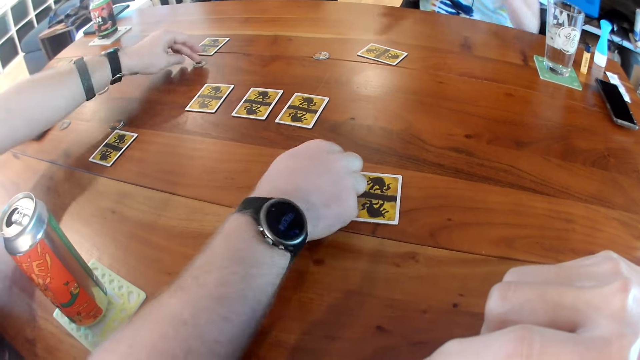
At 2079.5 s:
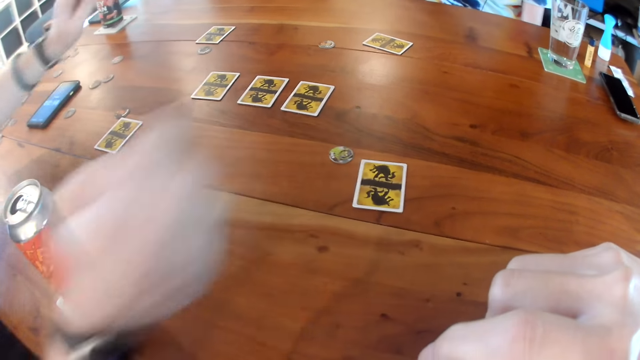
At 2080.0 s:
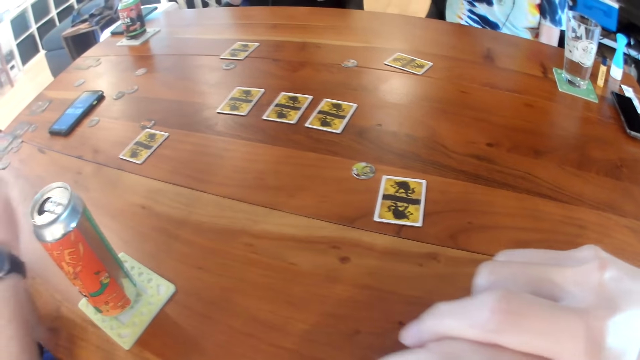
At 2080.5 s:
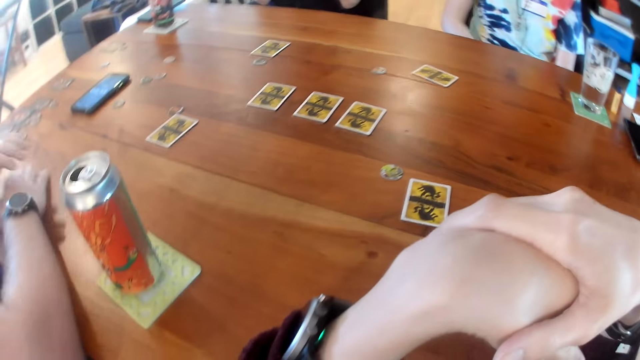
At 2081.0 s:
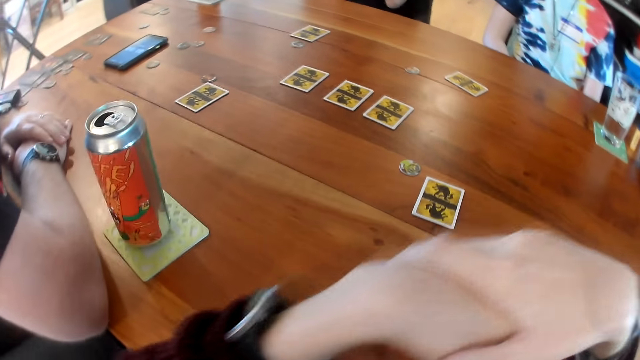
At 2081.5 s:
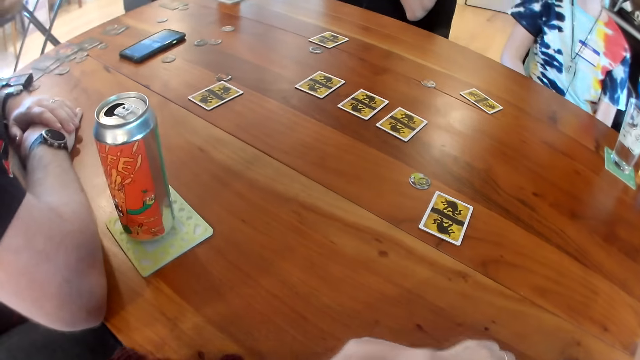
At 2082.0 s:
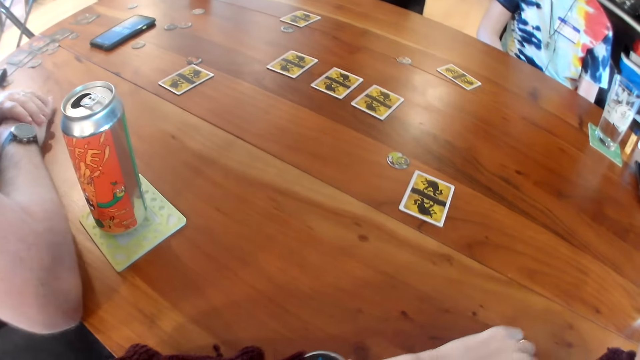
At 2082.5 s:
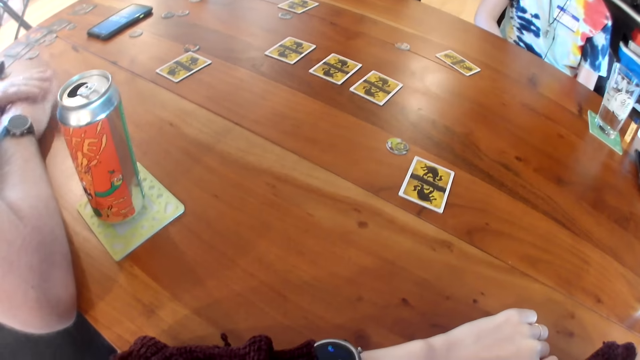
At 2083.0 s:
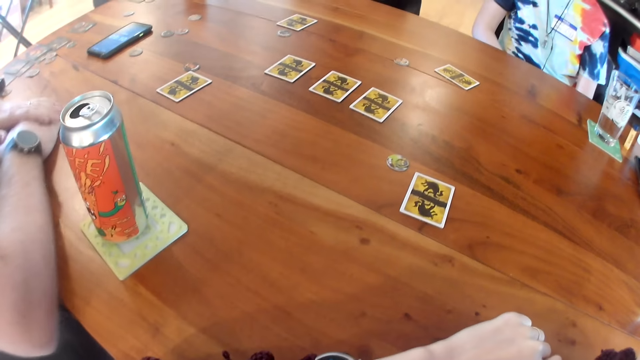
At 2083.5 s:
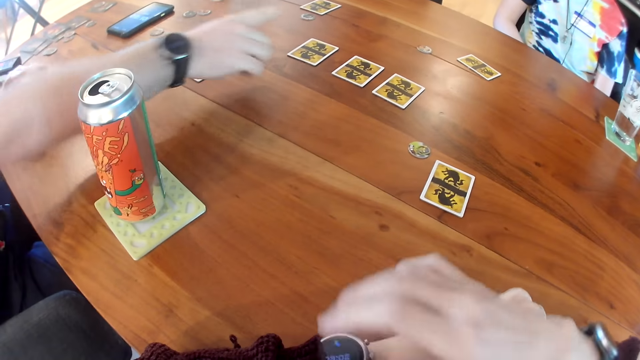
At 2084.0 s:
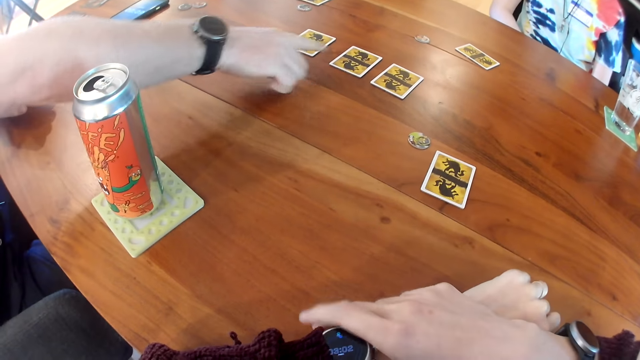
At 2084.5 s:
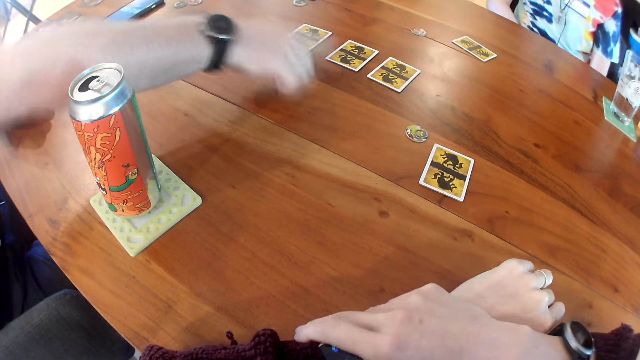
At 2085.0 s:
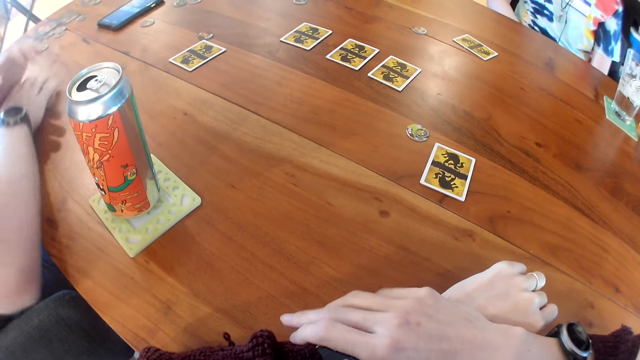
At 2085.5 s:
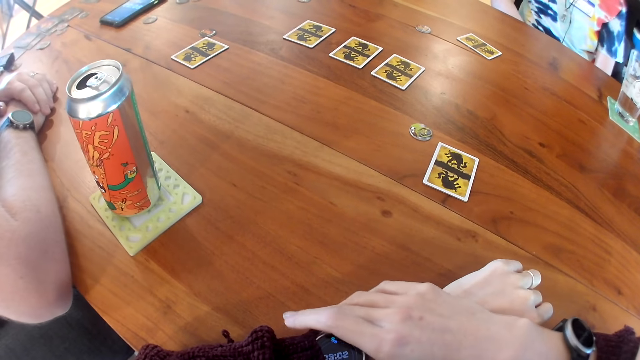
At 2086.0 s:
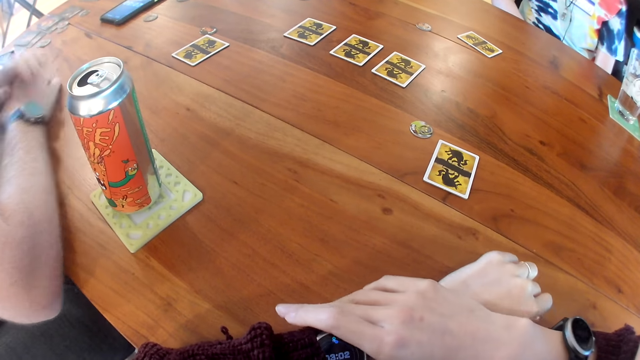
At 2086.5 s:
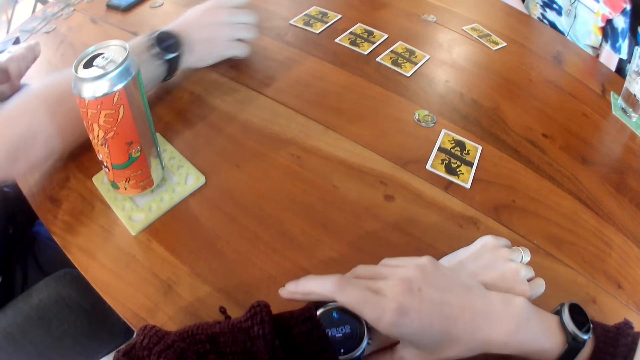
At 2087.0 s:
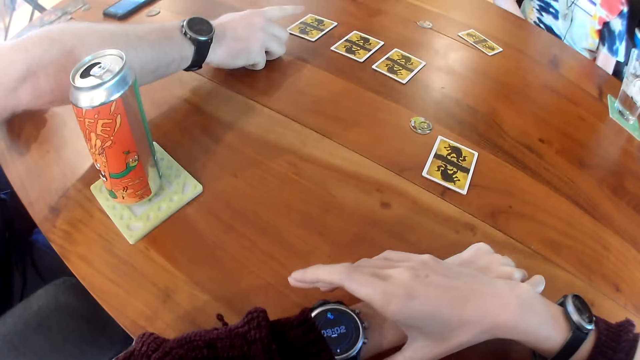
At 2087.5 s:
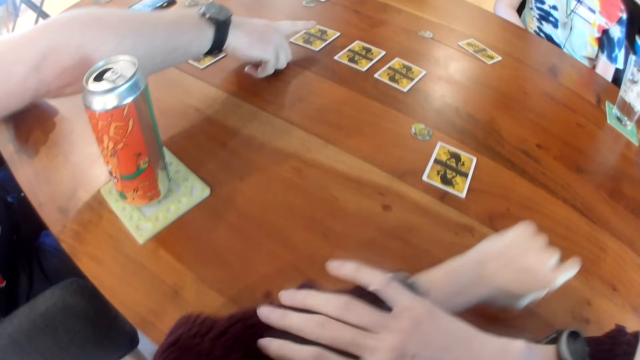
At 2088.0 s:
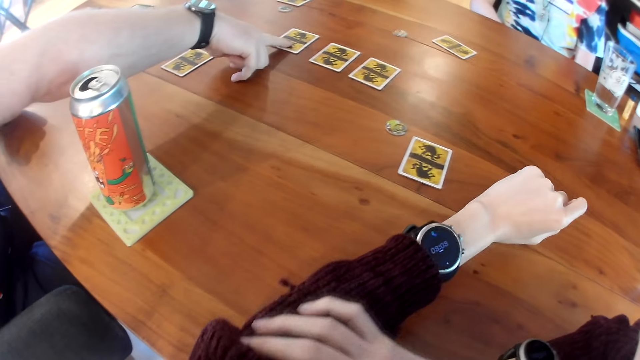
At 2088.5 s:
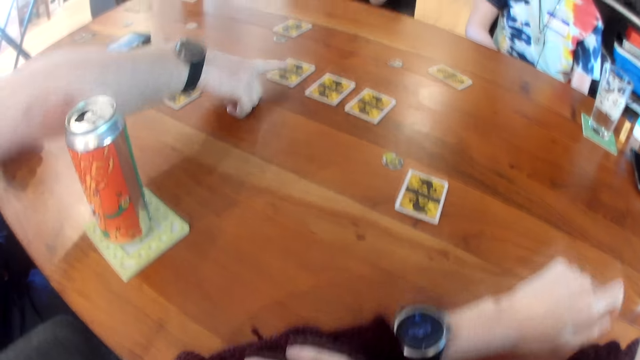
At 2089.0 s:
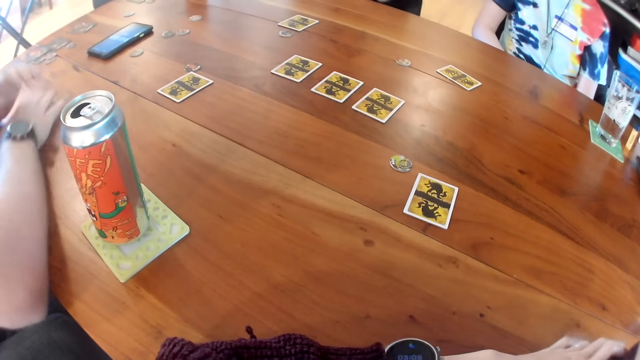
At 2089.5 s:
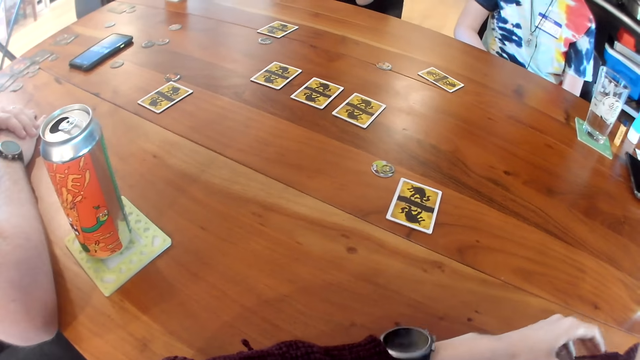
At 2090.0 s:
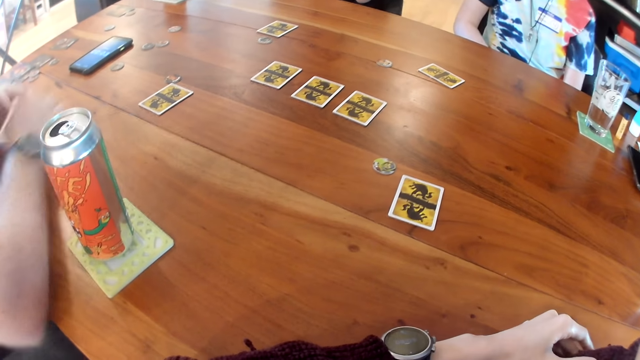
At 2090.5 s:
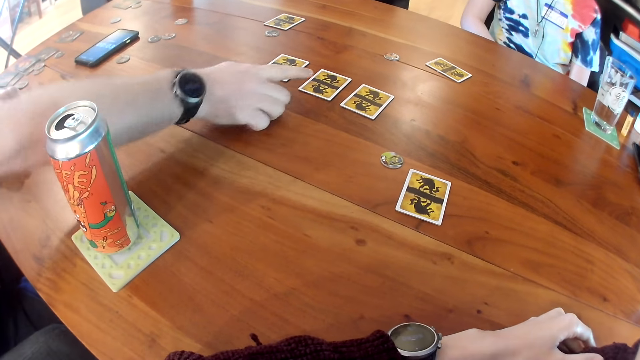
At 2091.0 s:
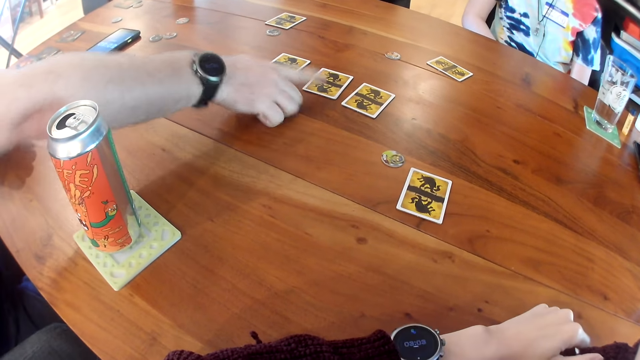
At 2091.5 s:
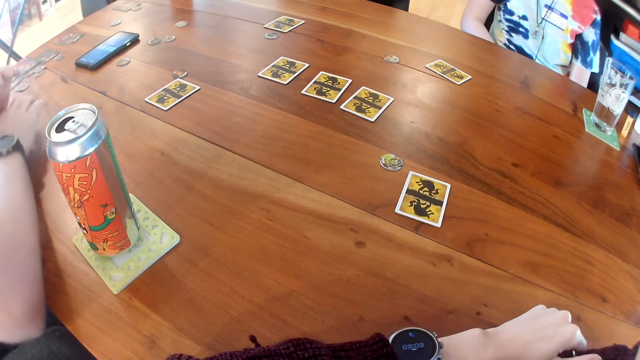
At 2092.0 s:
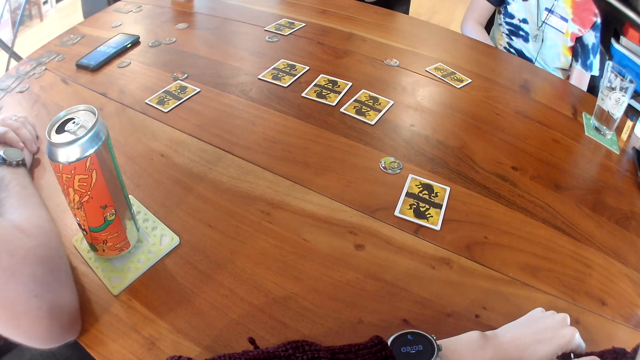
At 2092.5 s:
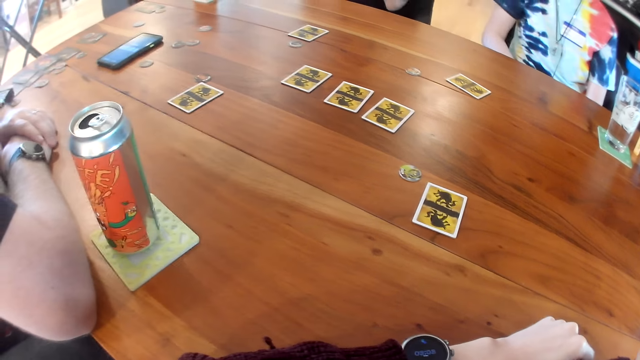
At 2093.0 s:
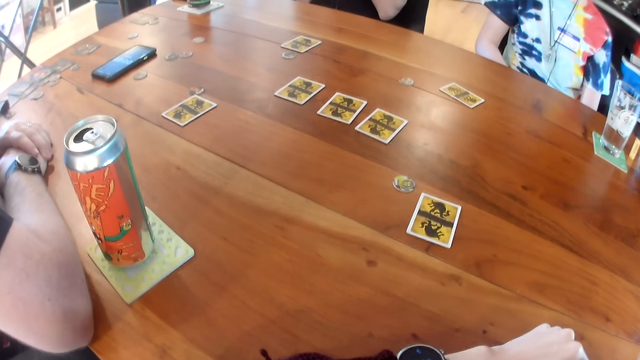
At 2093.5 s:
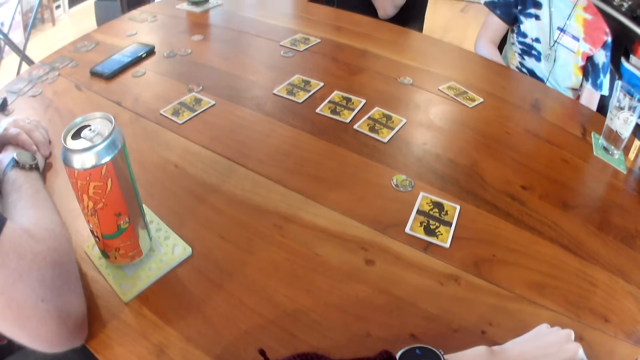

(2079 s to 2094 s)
A man moves a coin on the table with his right hand and moves the coin on the table with his left hand. He converses with the camera wearer, converses with a woman, converses with another man and places his hands together on the table. The camera wearer places her hands together on the table. The first man taps his hands on the table. The camera wearer holds a watch on her left wrist with her right hand. The first man points at the cards on the table with his right index finger, places his hands together on the table and points at a card on the table with his right index finger. The camera wearer adjusts her left sleeve with her right hand. The first man places his hands together on the table, points at the card on the table with his right index finger and places his hands together on the table.

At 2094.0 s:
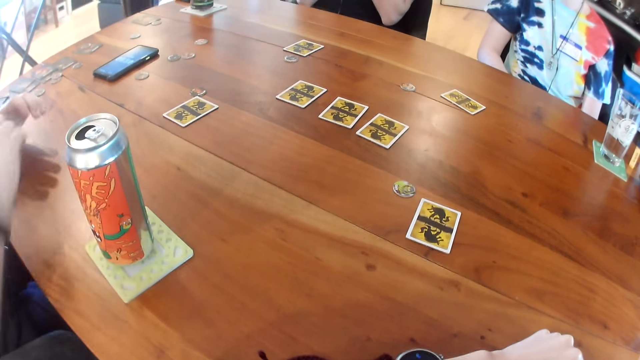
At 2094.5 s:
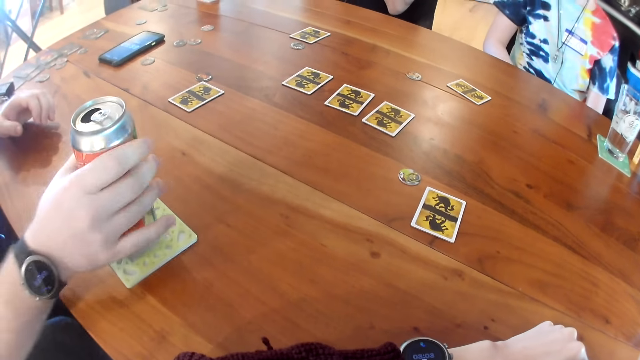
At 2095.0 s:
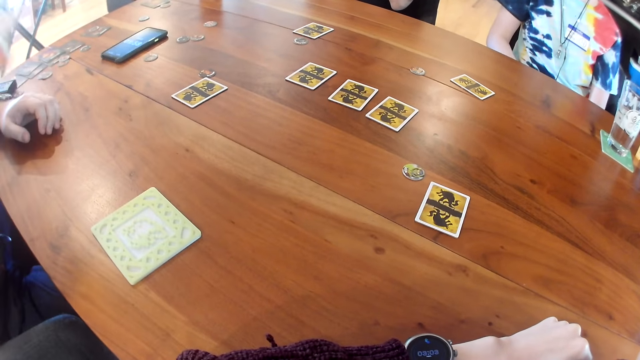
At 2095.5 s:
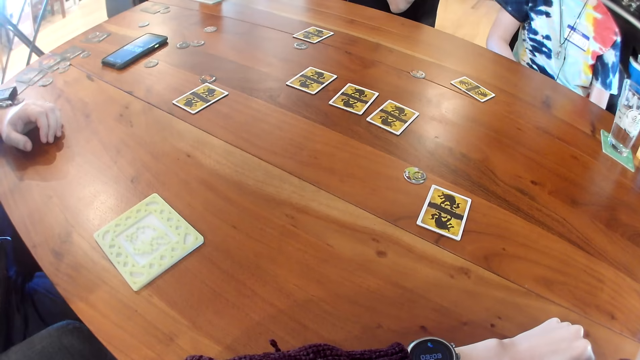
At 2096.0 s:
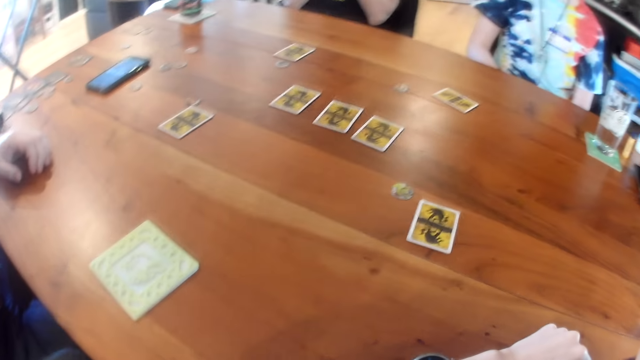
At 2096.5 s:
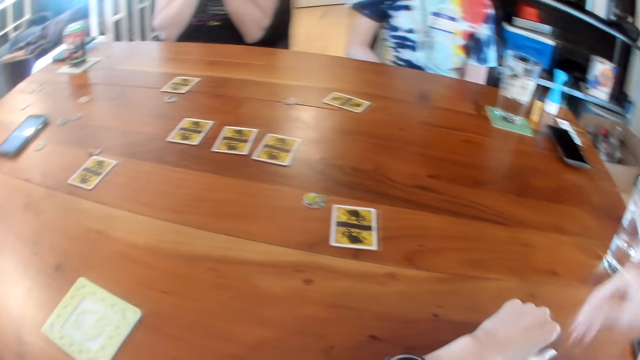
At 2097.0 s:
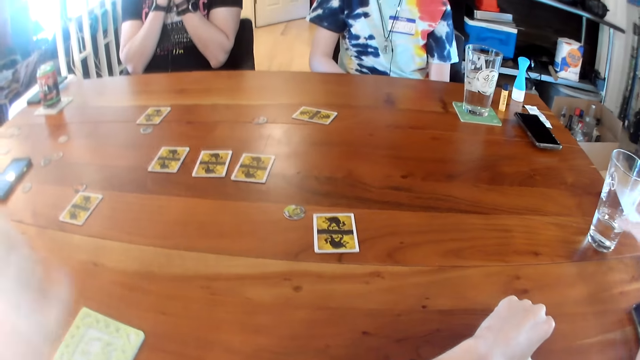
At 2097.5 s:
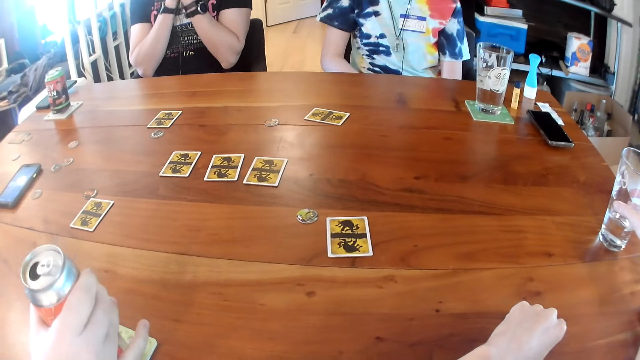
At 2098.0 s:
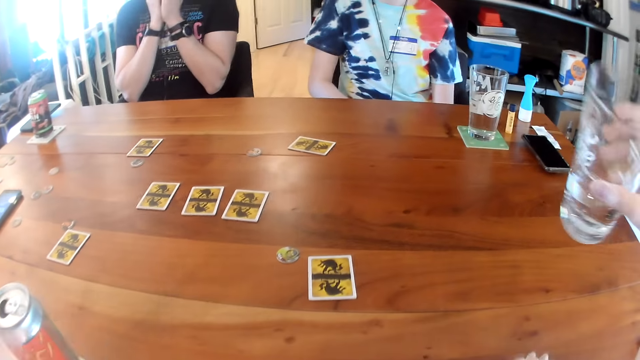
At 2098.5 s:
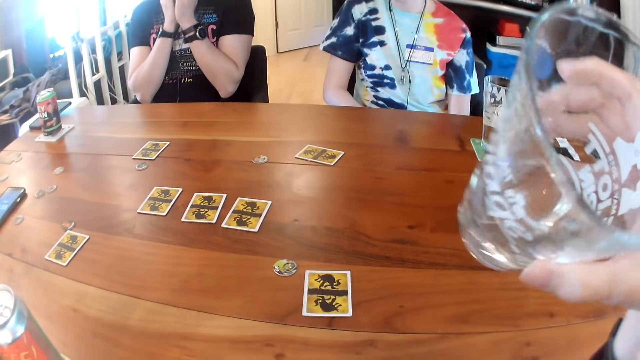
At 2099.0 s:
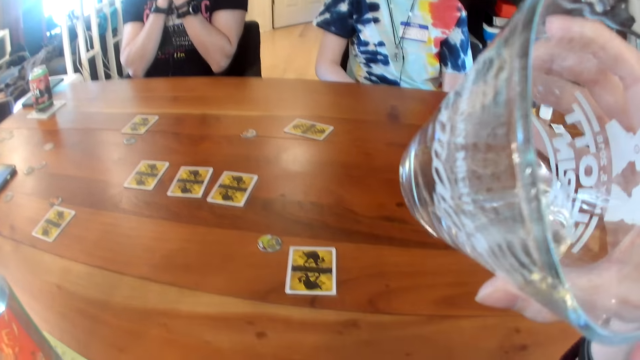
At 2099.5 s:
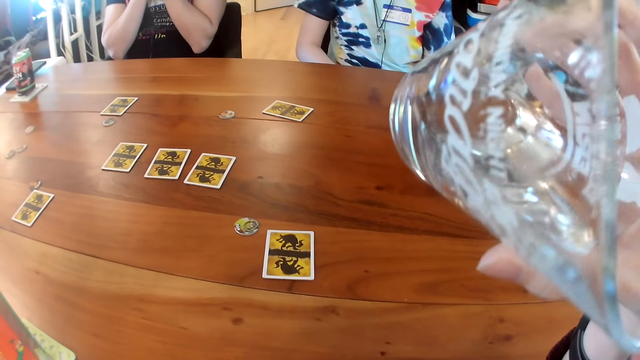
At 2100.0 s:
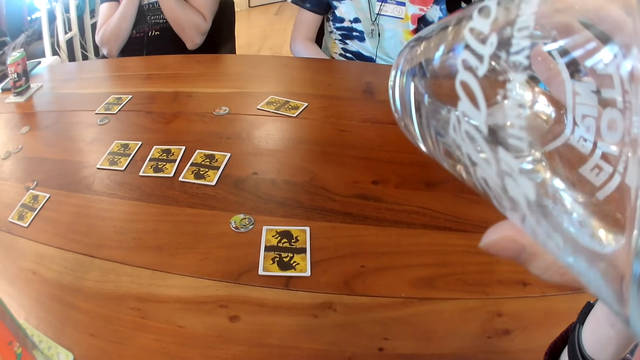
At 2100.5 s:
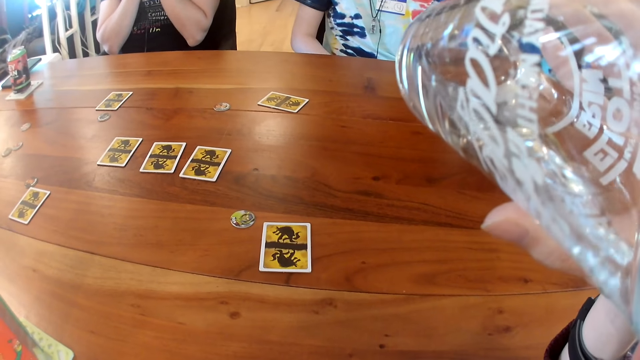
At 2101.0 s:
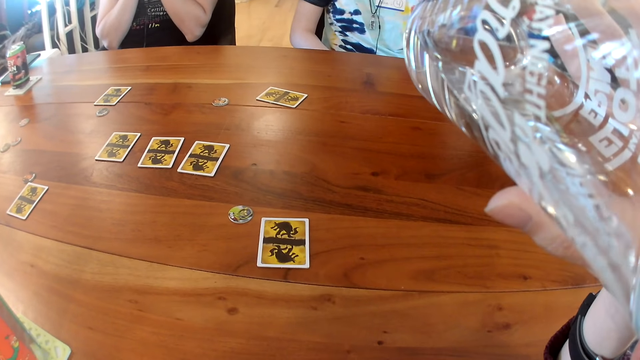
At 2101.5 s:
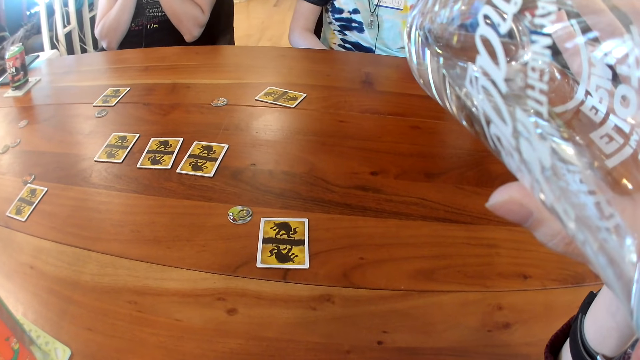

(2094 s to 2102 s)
A man picks up a can from the table with his right hand. The camera wearer picks up a glass of water from the table with her right hand. The man converses with the camera wearer, converses with a woman, converses with another man and drops the can on the table with his right hand. The camera wearer drinks from the glass of water in her right hand.
